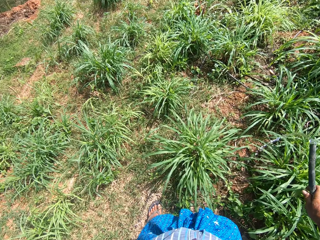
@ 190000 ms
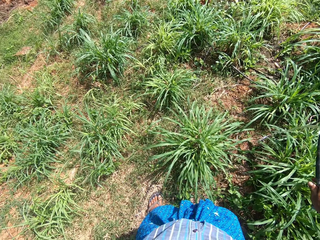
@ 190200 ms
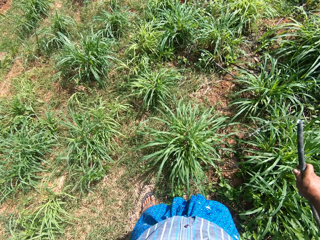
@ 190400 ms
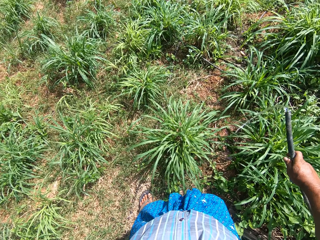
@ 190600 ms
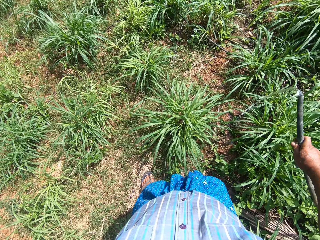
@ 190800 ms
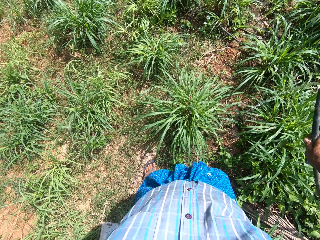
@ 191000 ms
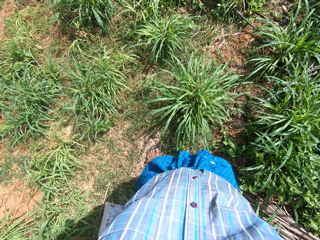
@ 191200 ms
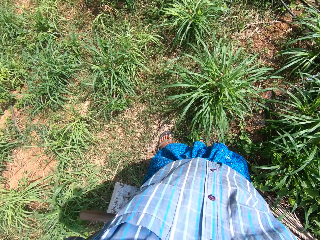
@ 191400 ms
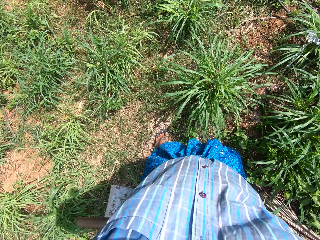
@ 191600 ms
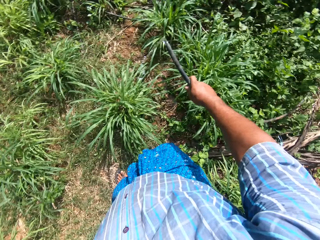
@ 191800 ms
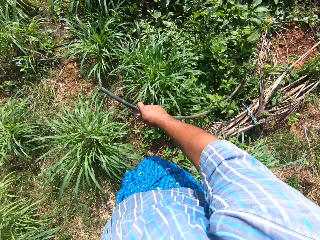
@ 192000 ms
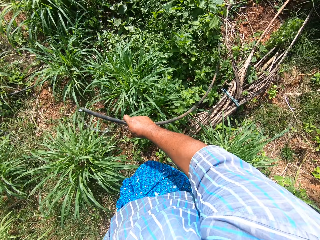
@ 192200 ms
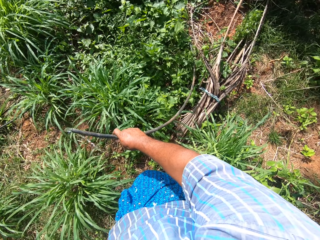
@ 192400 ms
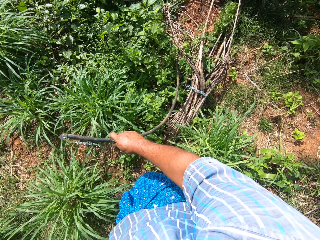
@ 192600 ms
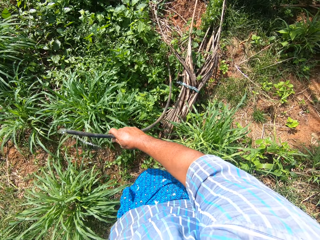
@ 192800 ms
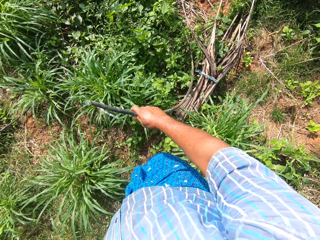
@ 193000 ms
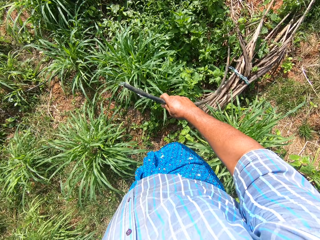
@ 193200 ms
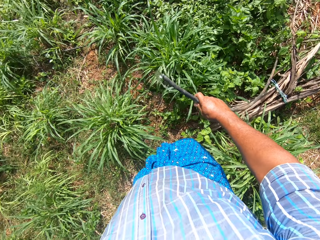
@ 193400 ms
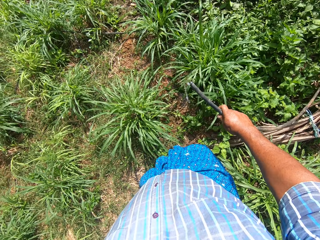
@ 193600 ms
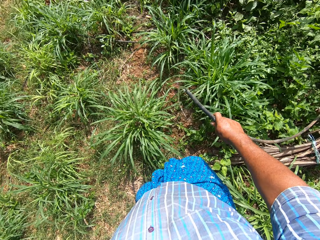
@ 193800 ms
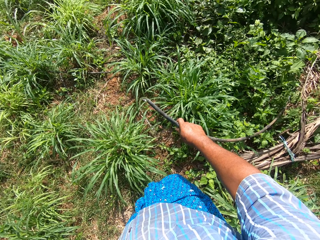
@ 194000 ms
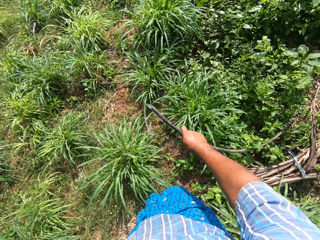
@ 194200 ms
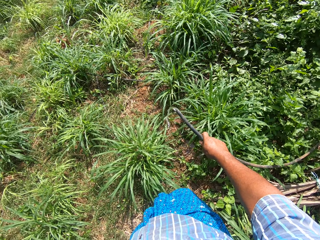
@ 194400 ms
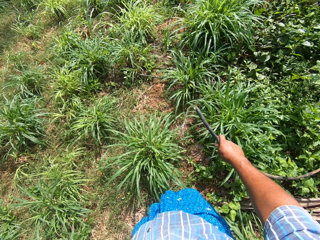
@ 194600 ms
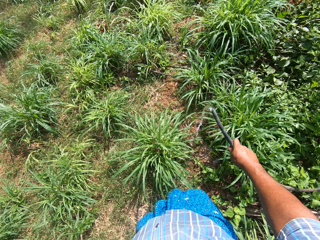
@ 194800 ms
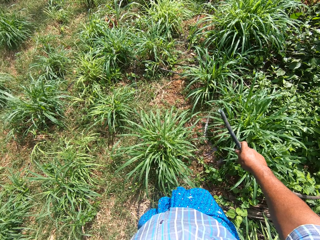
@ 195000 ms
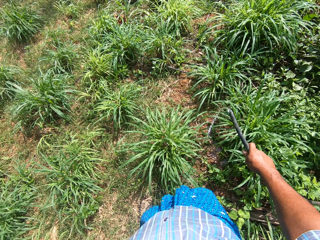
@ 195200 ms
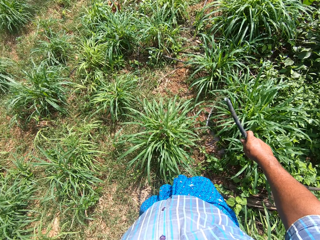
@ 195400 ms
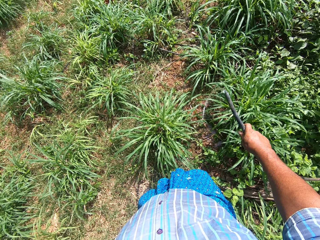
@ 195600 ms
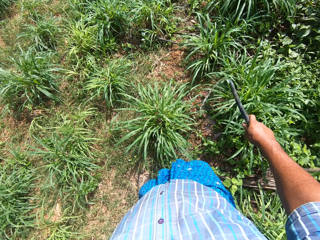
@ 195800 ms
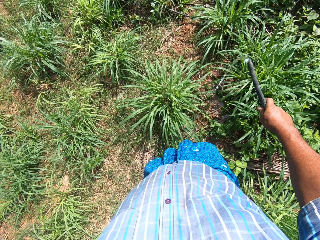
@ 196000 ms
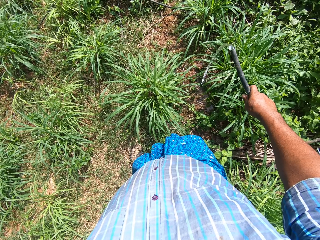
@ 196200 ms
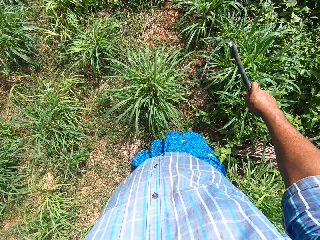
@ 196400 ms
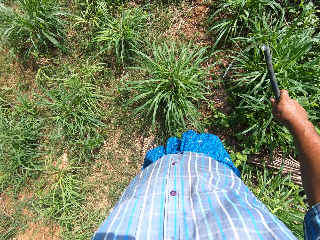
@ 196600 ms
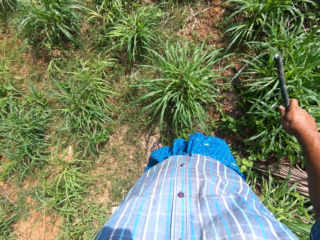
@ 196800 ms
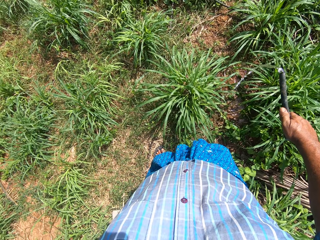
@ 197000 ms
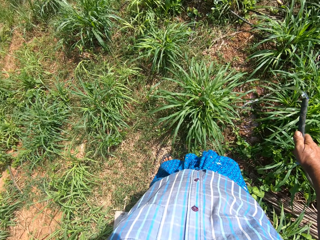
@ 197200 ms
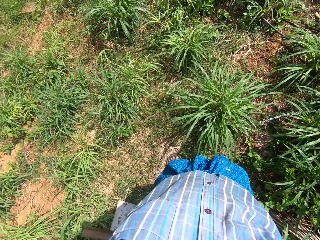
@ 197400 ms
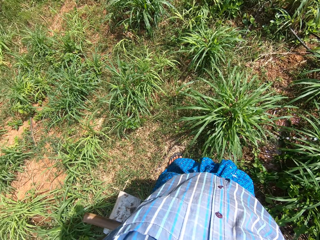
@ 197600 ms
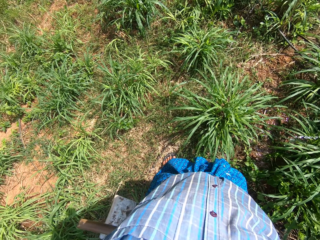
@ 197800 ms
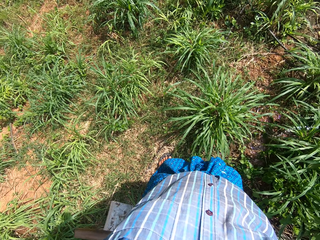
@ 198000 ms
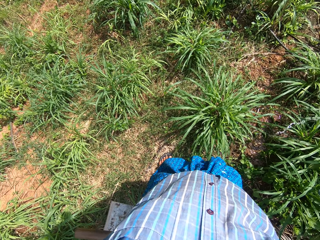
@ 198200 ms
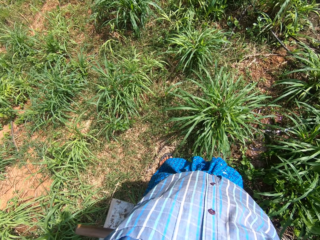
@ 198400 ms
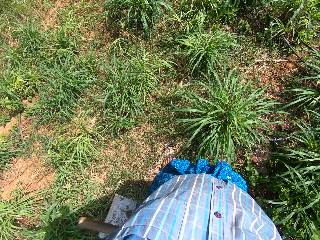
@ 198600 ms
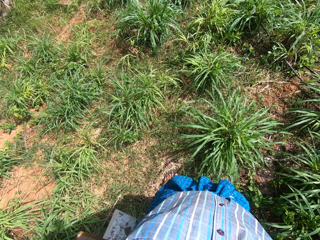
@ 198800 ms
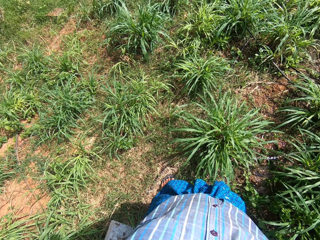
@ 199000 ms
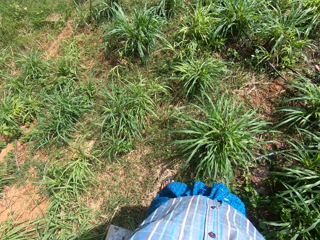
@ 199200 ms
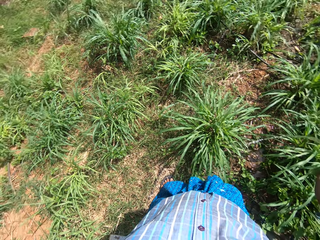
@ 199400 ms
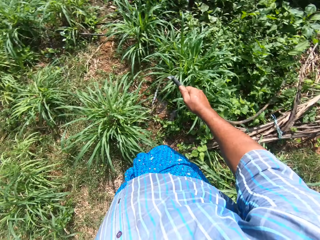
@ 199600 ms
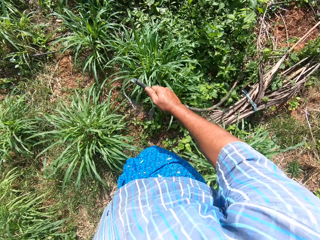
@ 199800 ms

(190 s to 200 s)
The camera wearer waters the plants.

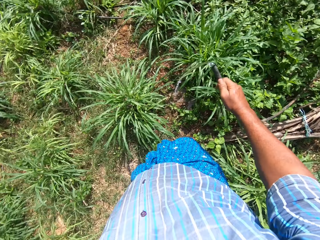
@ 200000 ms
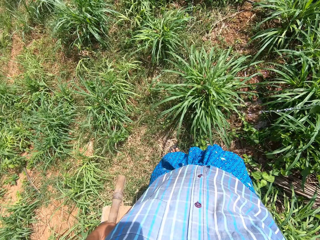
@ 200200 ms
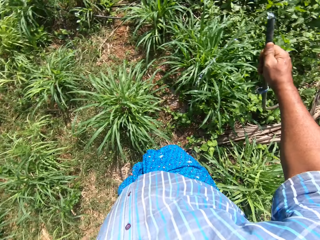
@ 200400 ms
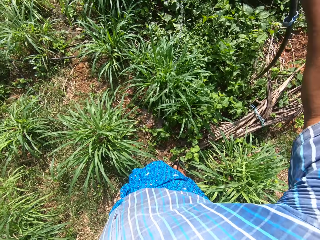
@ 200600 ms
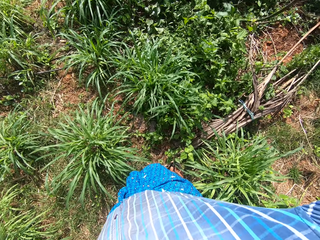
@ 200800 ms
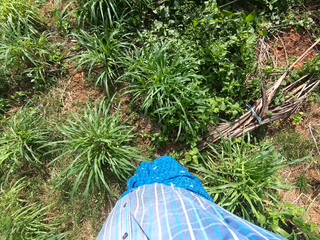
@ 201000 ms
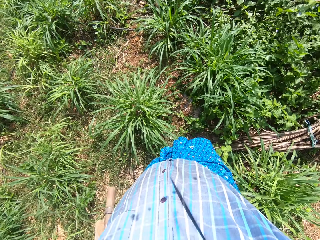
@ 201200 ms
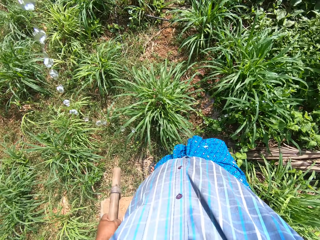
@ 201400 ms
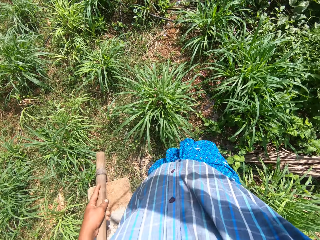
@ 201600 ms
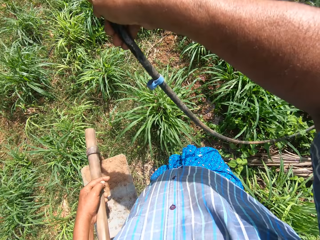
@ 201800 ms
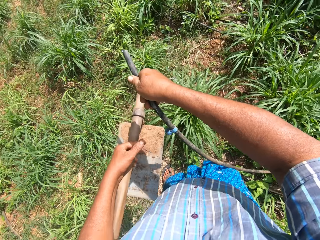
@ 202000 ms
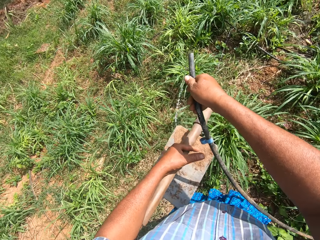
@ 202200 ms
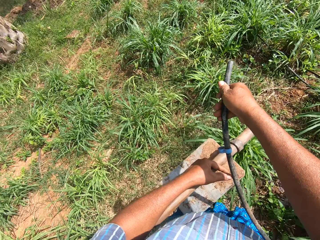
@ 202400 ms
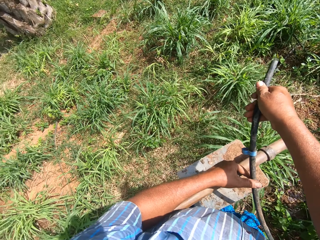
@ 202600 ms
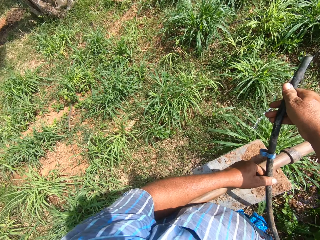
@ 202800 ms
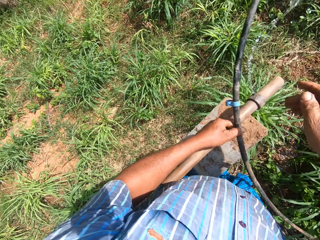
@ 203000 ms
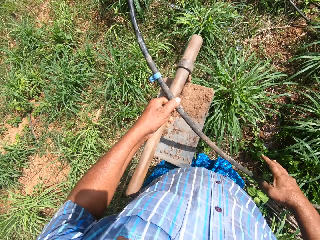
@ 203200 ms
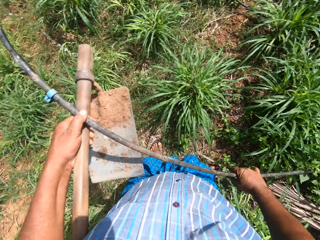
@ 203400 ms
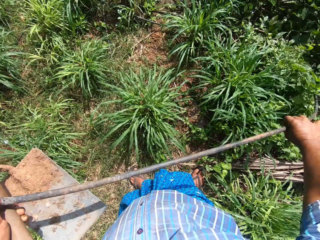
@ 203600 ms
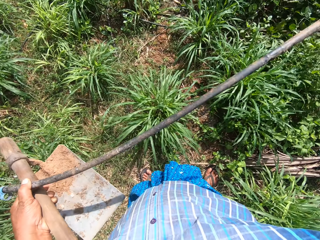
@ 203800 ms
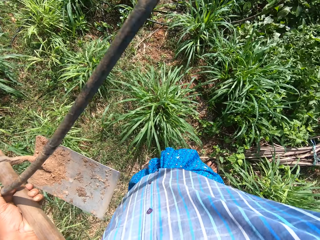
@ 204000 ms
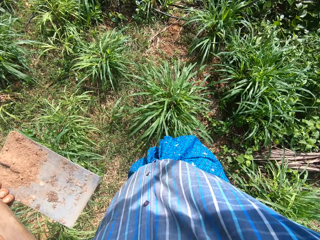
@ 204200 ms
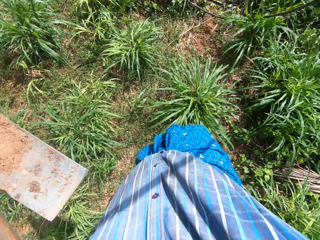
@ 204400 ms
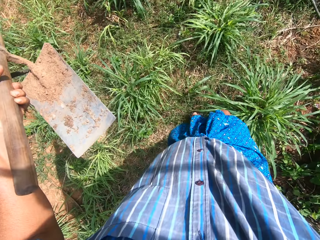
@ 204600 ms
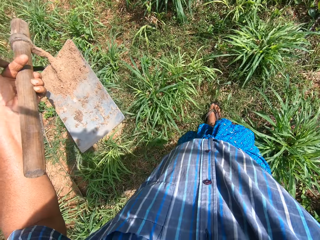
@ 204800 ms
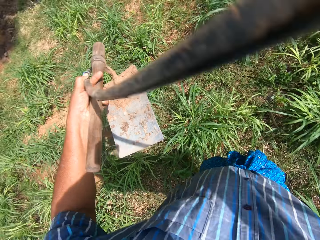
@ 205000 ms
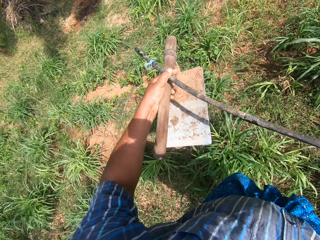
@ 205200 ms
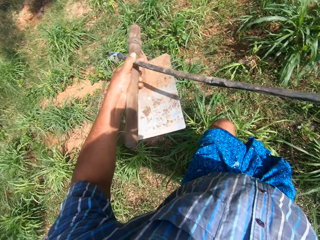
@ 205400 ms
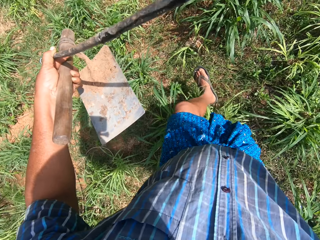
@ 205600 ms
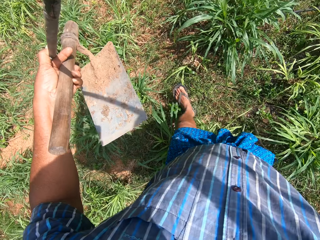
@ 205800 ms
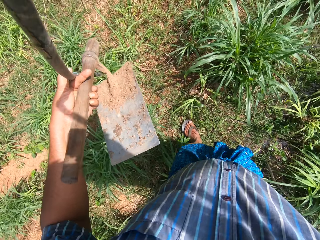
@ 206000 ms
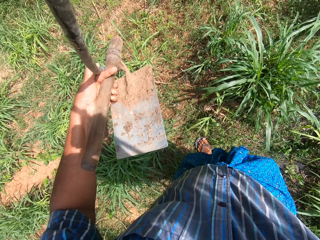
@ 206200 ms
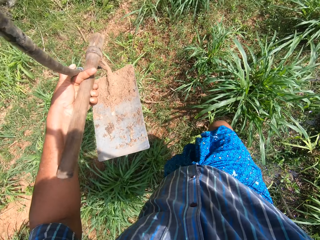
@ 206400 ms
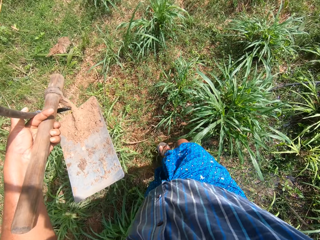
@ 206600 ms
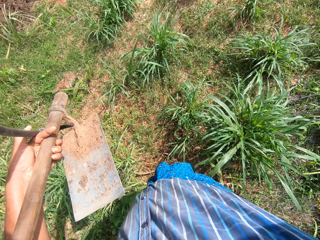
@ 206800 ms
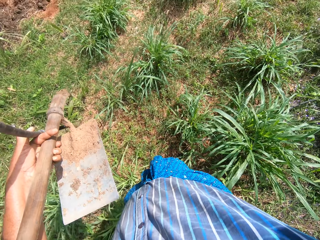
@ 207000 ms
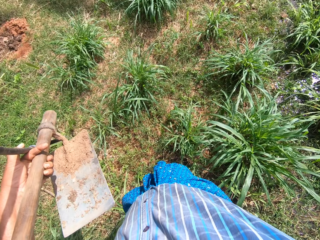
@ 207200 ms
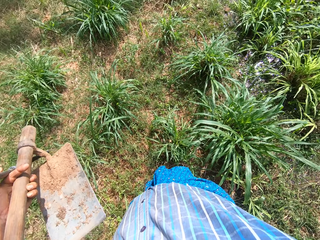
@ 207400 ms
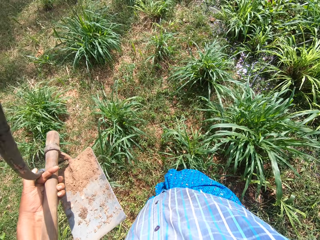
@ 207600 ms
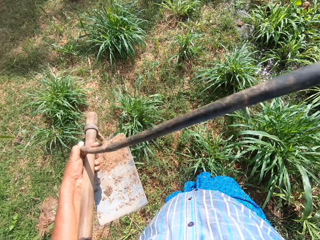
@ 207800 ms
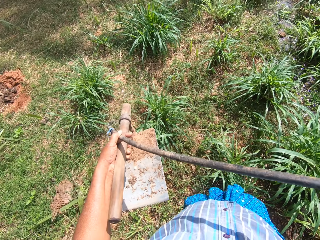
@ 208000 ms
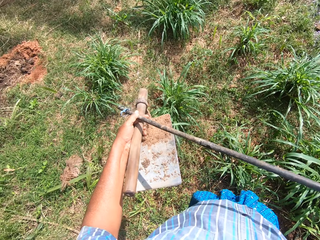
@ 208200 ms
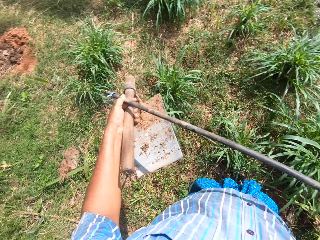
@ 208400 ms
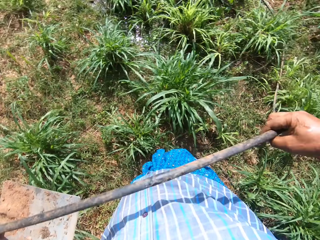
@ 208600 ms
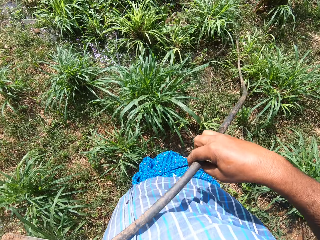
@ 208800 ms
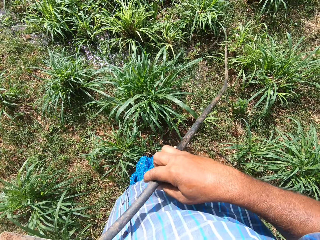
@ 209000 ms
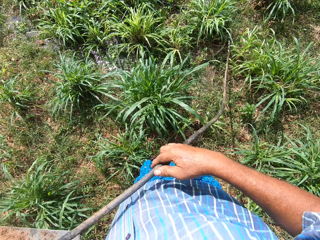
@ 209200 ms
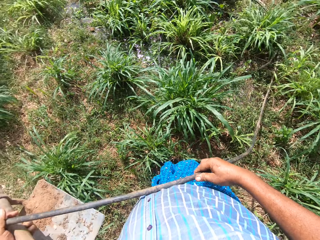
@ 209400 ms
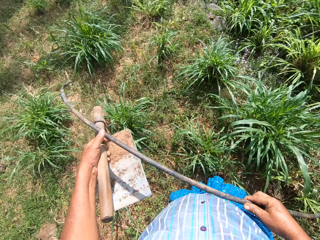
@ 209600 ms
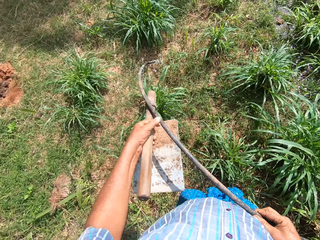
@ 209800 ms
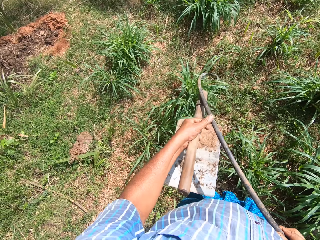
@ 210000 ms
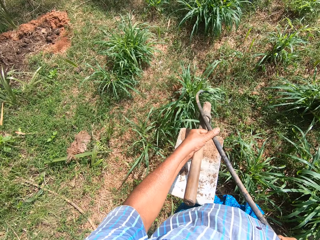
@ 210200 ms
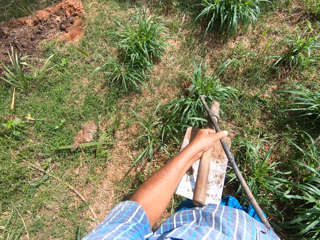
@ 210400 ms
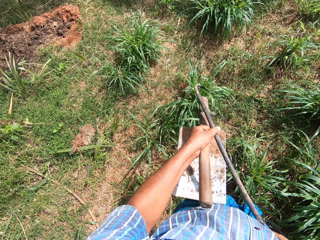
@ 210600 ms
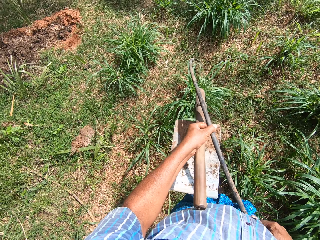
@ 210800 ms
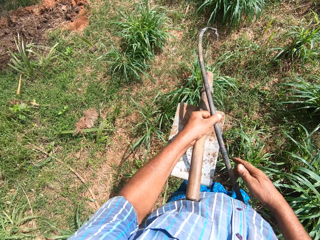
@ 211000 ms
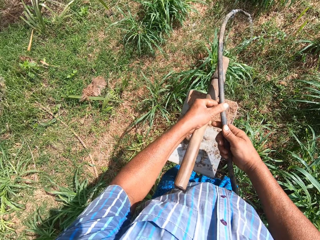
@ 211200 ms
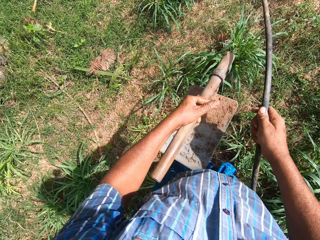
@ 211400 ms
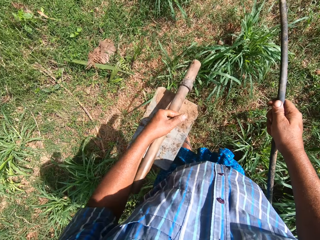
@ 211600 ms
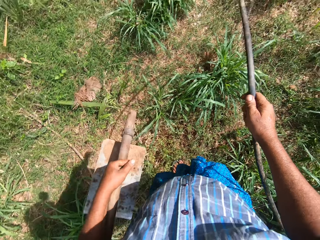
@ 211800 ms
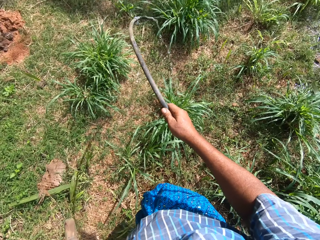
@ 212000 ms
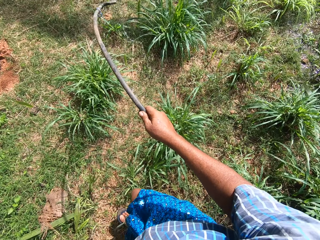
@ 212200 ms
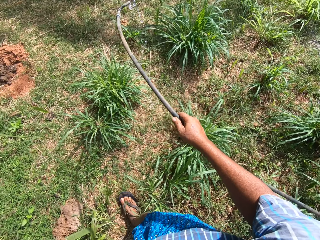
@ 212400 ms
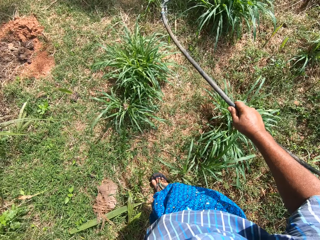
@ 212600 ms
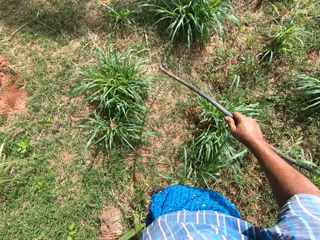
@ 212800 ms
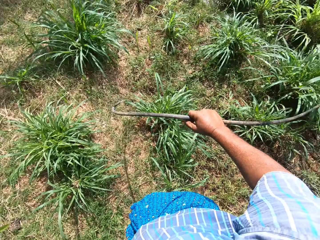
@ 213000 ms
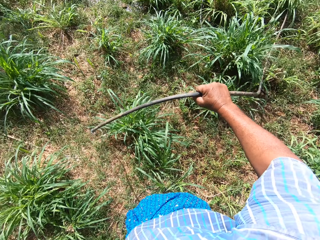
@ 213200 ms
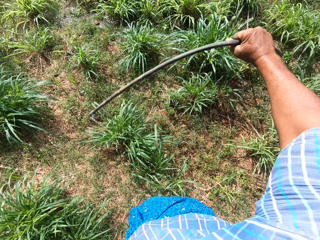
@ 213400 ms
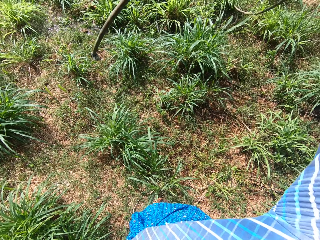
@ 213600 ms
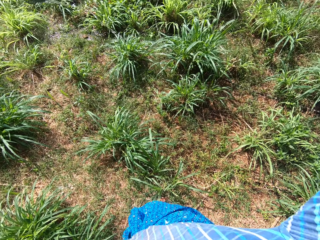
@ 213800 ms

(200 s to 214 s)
The camera wearer passes the pipe of water to his left hand. He moves forward. He pulls the pipe along with his right hand. He walks around. He passes the pipe of water to his right hand. He waters the plants with the pipe in his right hand.
